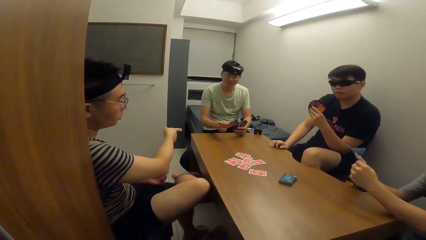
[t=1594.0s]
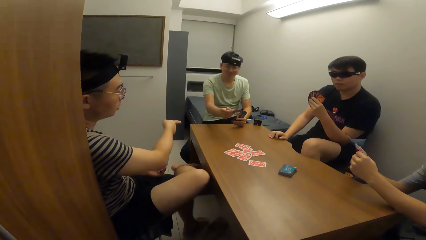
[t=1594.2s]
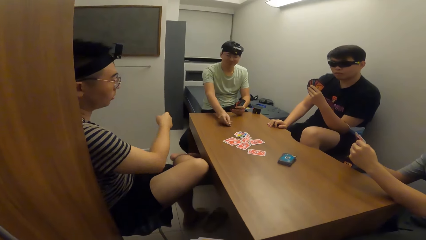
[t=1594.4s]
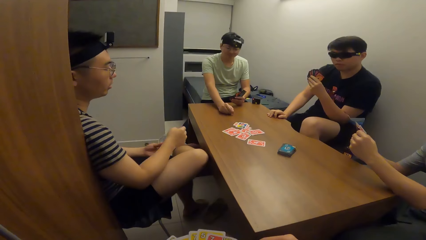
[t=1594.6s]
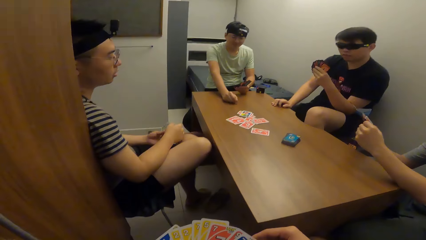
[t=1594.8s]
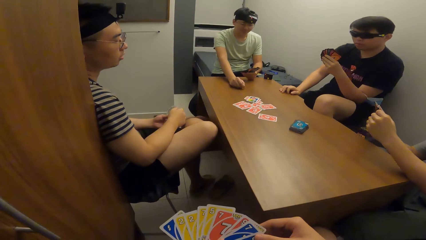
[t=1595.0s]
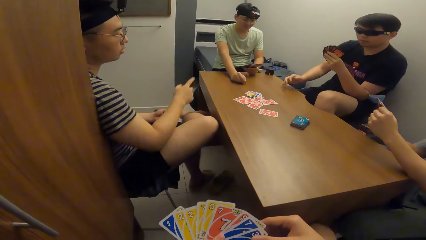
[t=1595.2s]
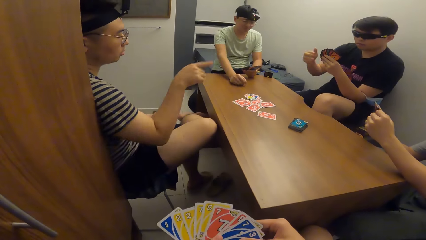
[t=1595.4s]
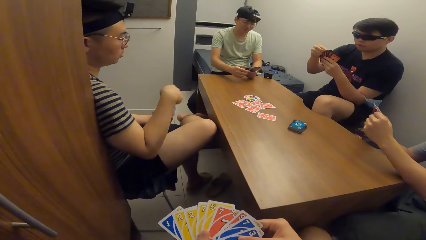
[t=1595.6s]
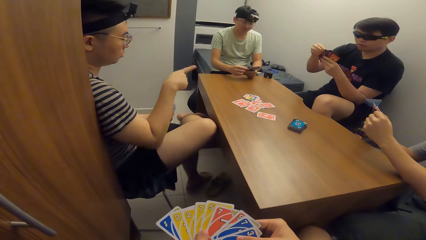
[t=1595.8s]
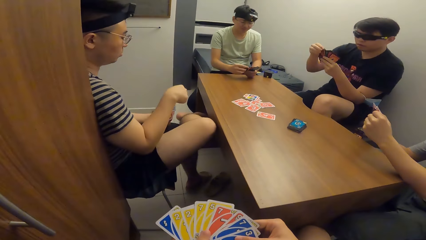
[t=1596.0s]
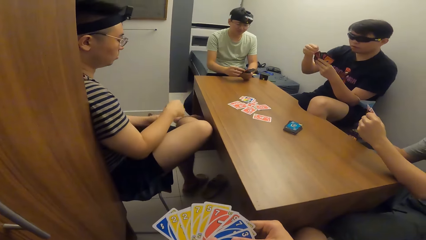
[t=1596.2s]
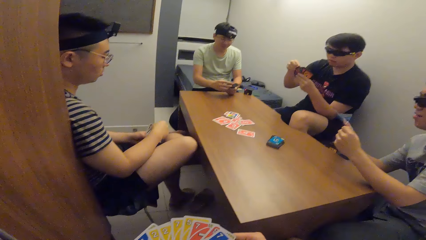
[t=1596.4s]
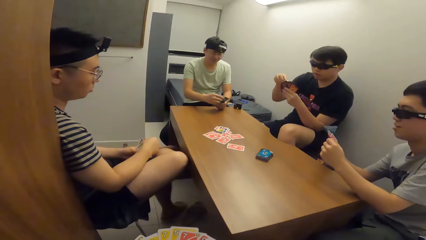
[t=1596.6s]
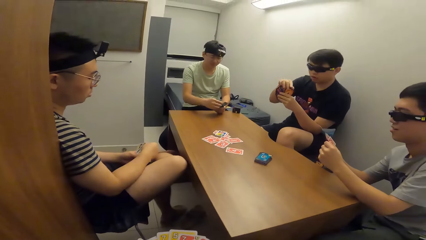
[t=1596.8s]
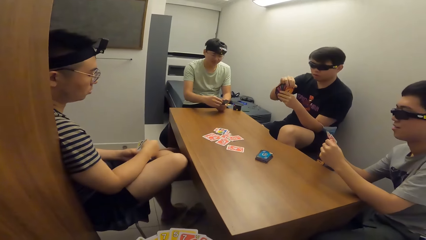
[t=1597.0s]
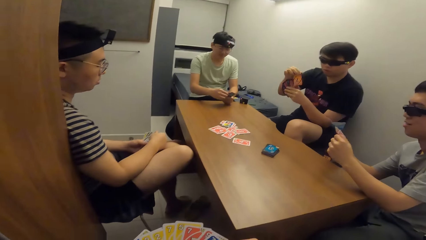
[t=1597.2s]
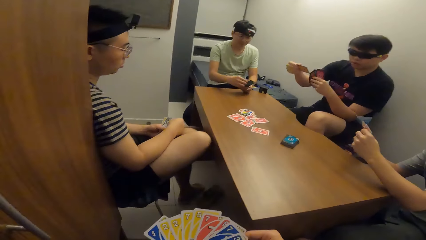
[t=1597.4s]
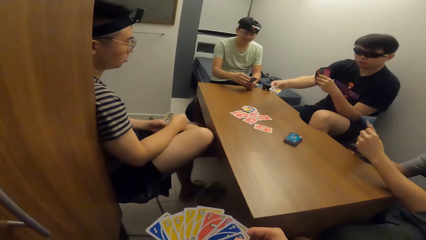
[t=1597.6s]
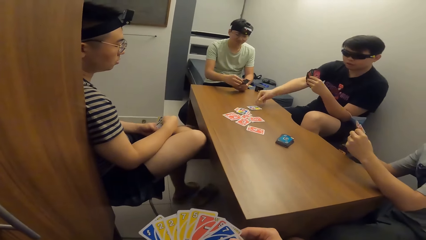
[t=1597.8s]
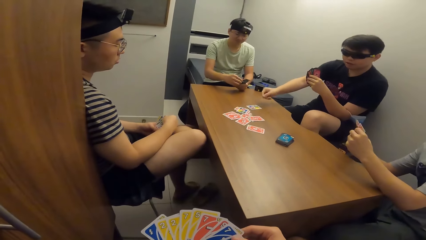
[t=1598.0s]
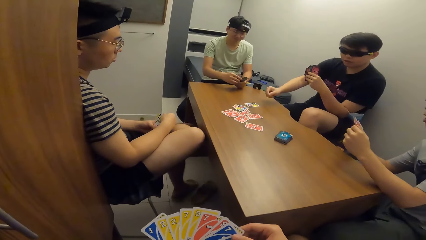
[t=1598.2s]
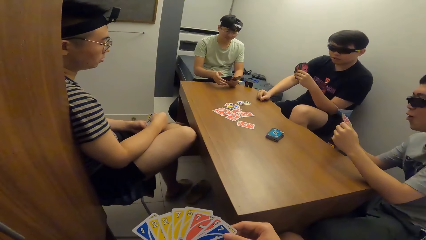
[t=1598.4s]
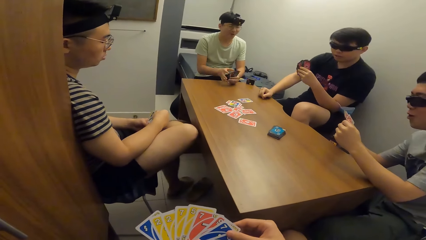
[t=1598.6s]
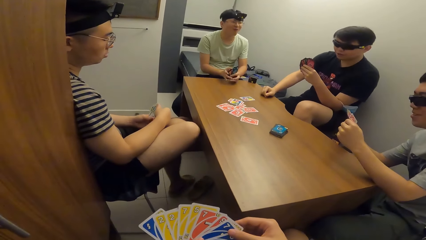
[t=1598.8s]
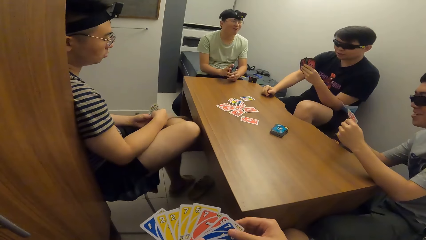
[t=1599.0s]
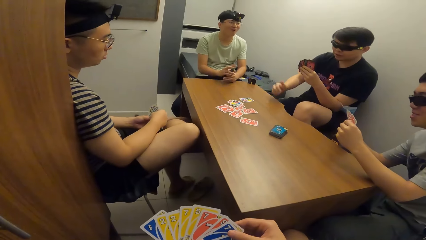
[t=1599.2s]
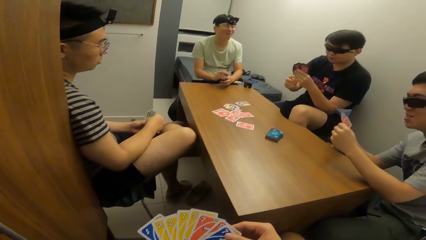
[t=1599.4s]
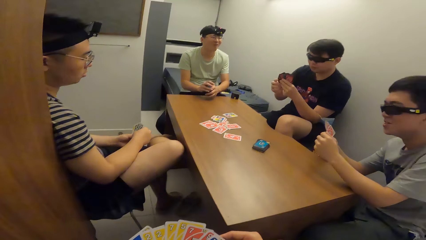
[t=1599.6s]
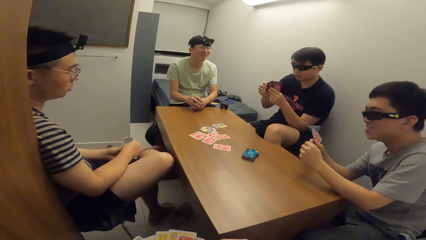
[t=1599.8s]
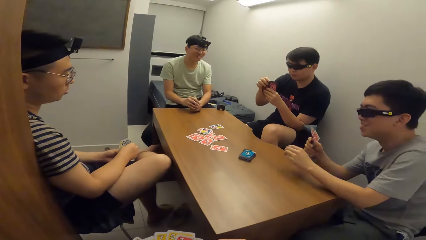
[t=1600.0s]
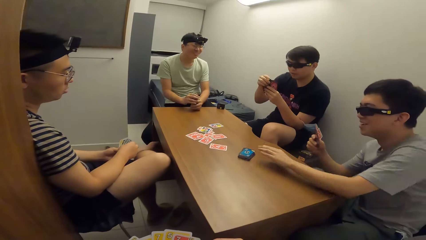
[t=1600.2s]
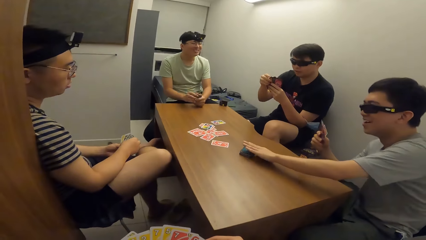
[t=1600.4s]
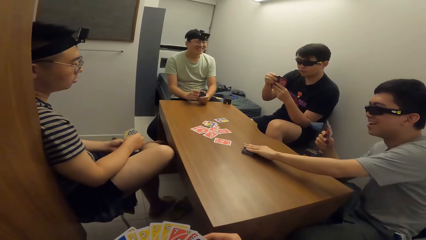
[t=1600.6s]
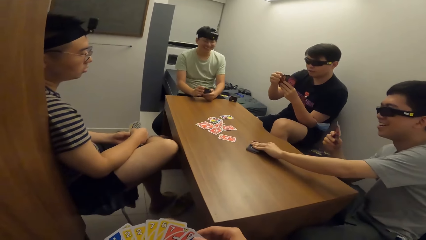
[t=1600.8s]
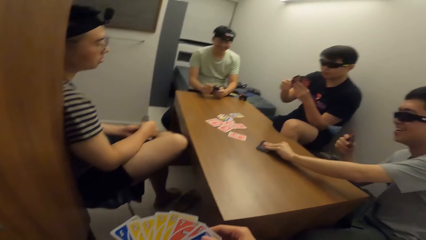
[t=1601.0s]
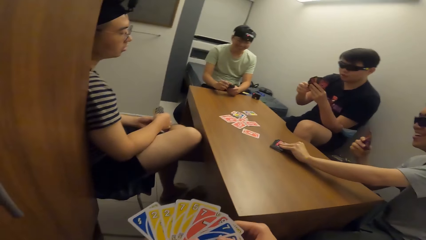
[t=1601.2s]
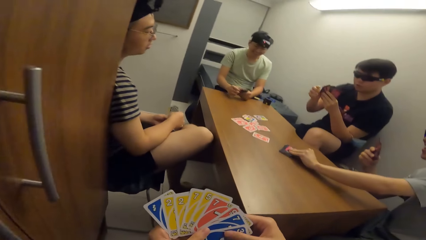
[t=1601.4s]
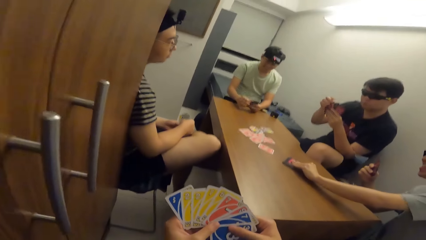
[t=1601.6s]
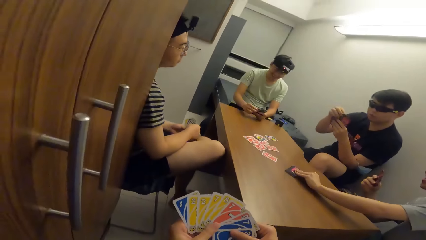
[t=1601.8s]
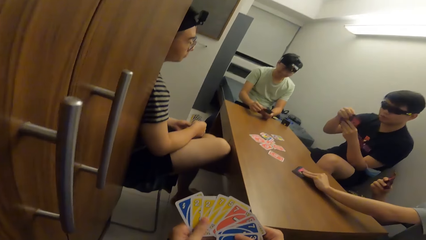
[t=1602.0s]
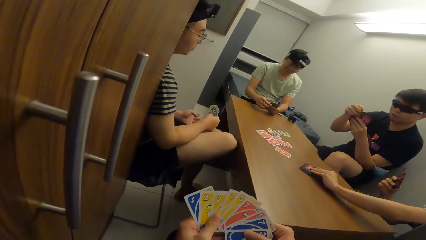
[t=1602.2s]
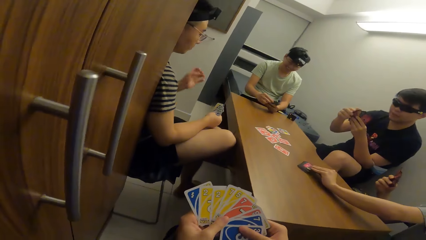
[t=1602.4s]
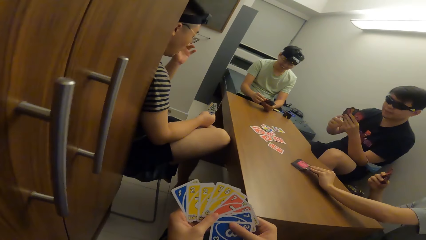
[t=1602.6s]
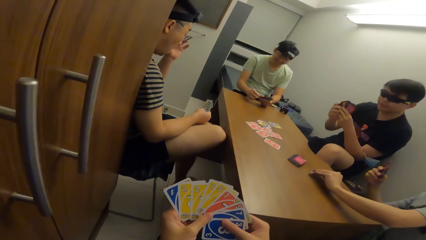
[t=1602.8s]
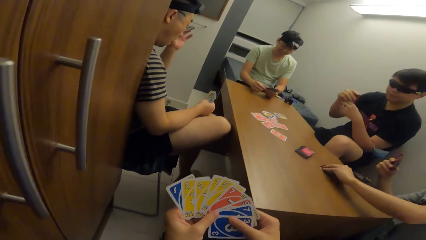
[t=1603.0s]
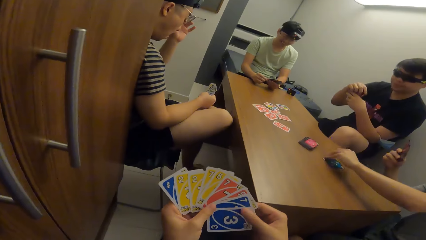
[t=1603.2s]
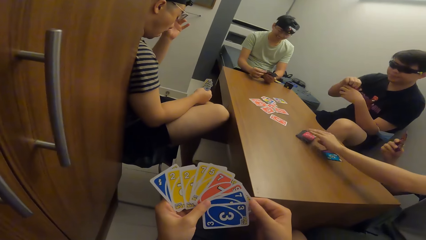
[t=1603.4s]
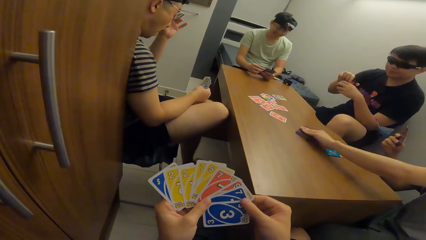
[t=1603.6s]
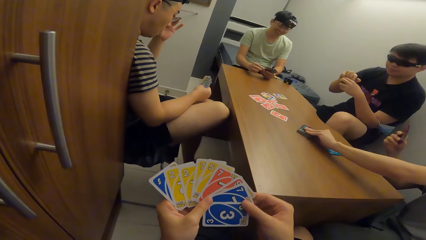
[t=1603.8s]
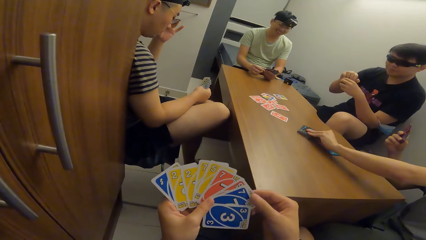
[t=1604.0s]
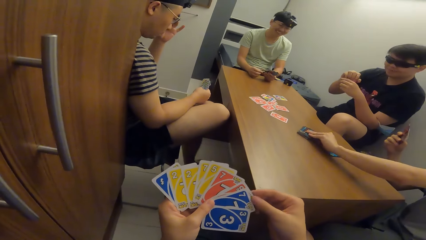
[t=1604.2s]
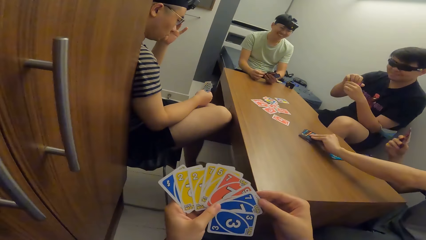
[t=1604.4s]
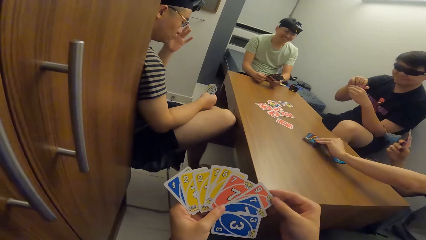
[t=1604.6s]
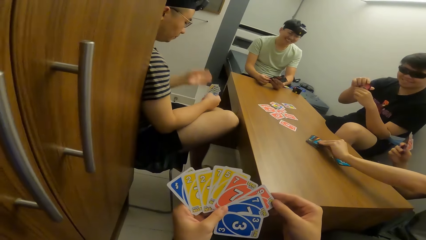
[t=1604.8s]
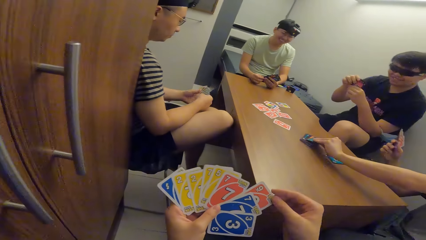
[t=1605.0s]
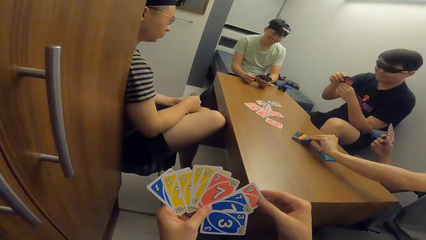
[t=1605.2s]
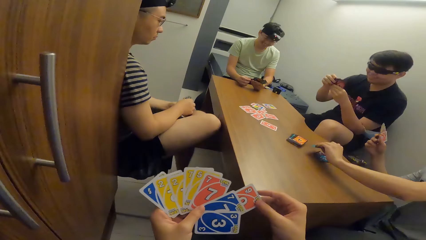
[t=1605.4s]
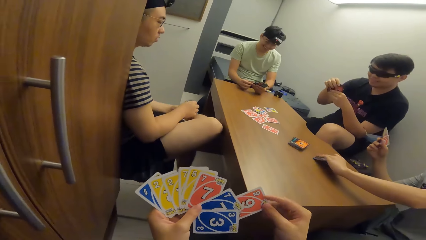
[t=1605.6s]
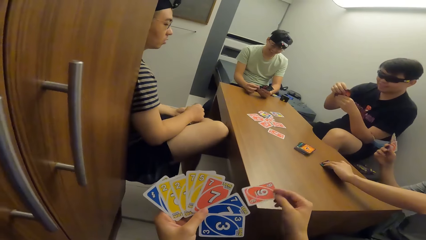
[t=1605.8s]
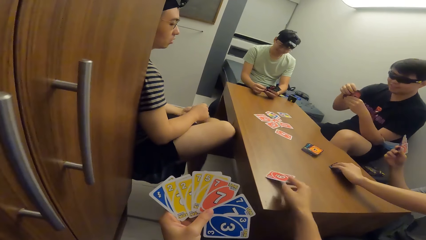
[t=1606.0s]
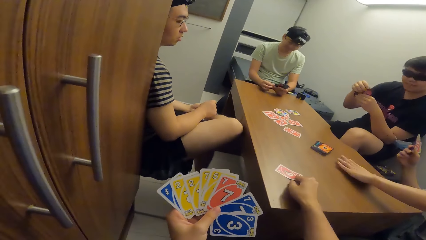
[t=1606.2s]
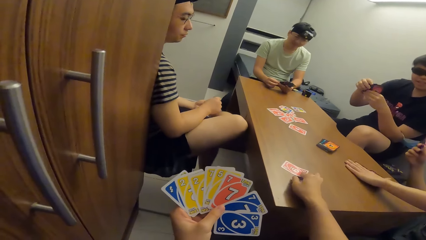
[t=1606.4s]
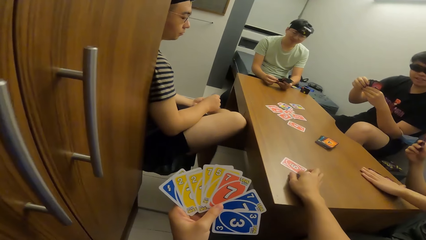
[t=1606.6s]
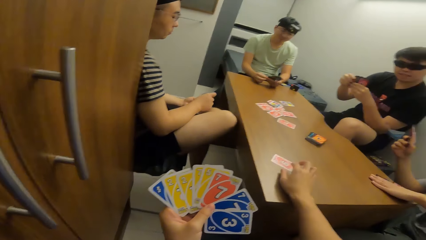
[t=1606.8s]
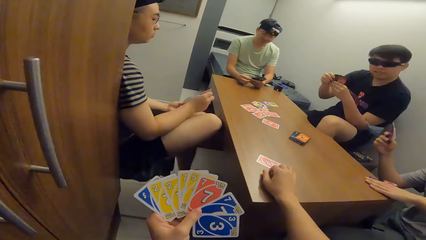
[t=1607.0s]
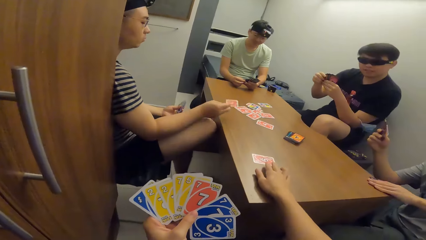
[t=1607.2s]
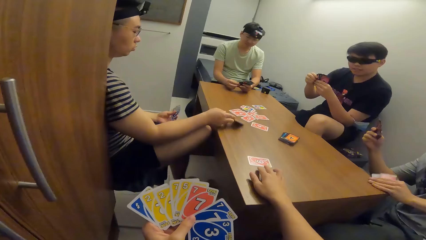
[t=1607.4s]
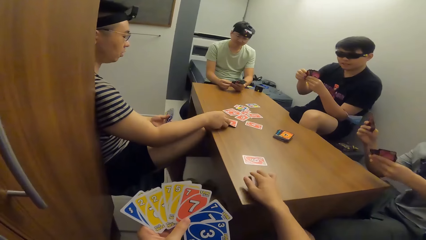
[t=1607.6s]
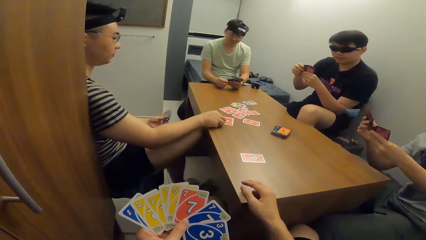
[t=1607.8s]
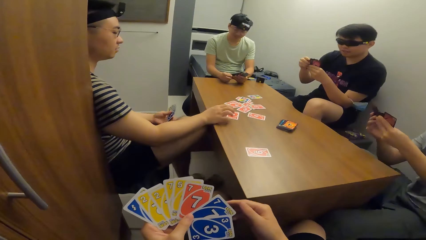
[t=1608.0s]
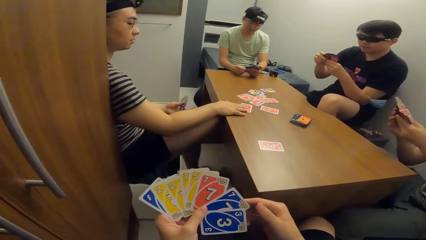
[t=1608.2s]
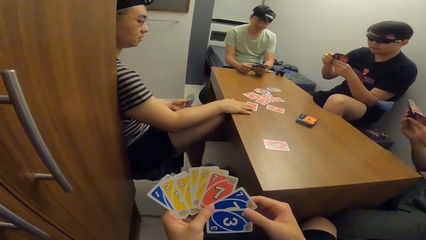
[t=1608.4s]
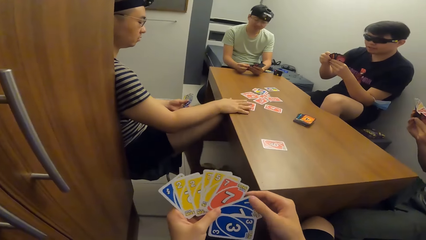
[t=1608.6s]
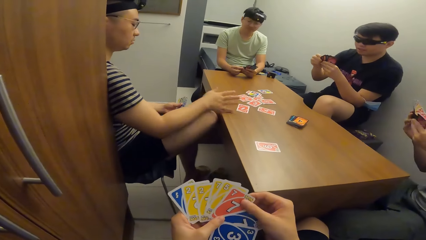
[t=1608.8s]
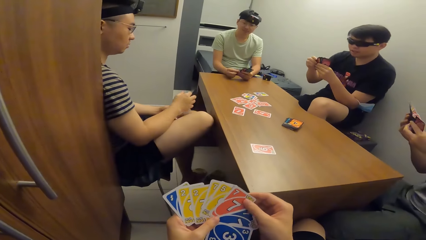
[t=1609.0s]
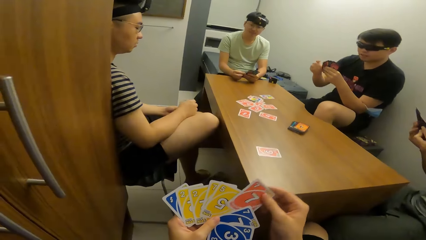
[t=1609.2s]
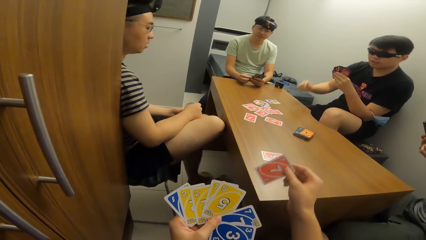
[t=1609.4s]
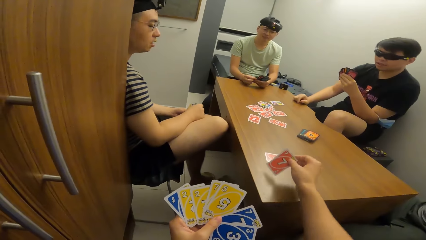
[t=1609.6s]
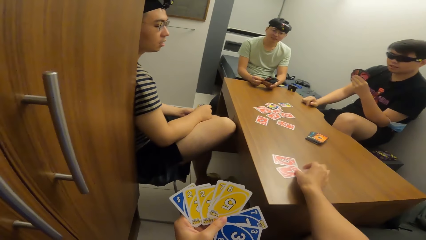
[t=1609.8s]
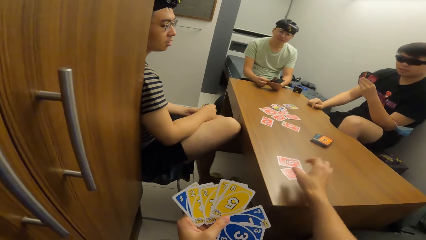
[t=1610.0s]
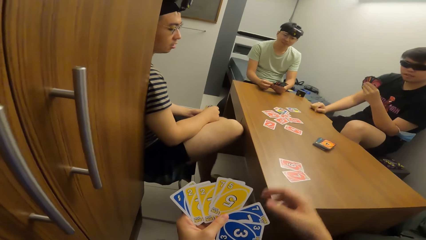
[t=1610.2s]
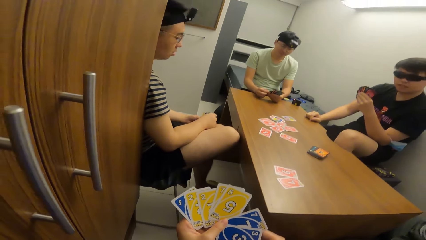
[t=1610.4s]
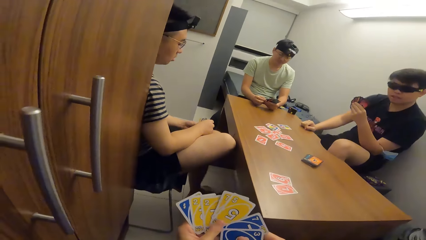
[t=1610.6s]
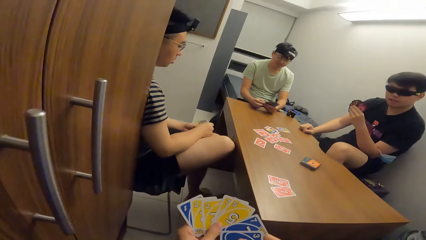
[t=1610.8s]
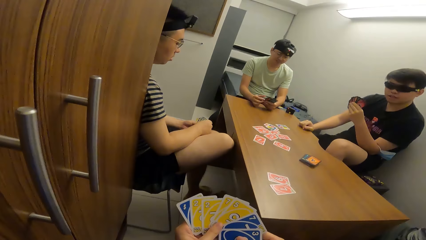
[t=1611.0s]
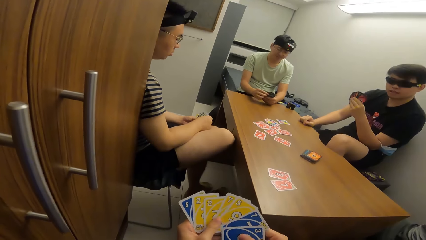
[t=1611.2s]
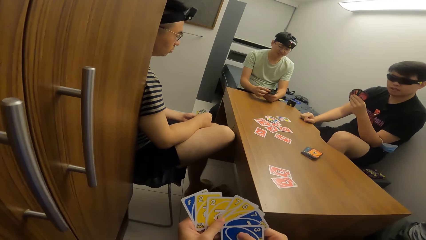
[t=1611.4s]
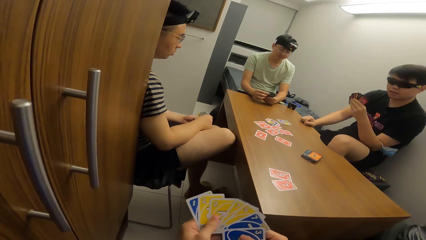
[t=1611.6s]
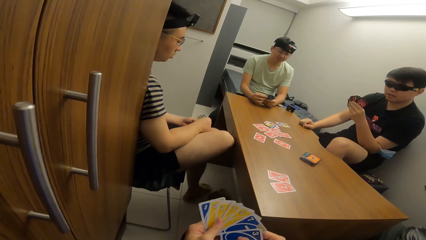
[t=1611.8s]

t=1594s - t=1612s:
A man plays the card in his right hand on the table. Another man plays a card in his right hand on the table. A third man picks cards from the table with his left hand. The camera wearer plays a card in his right hand on the table. A fourth man plays a card in his right hand on the table. The camera wearer plays a card in his right hand on the table.
